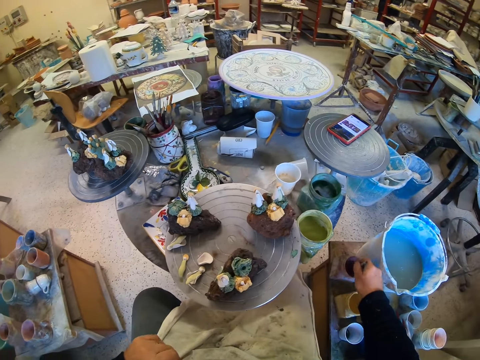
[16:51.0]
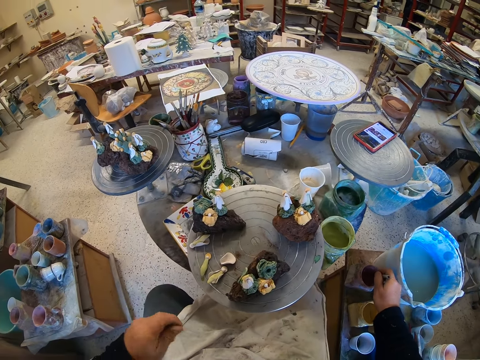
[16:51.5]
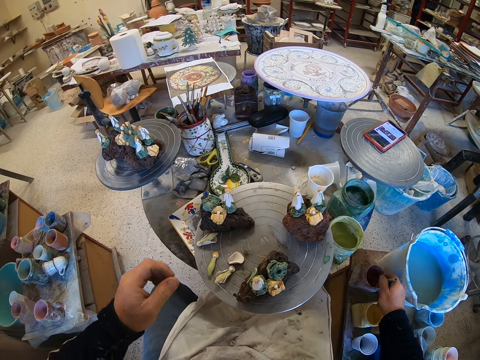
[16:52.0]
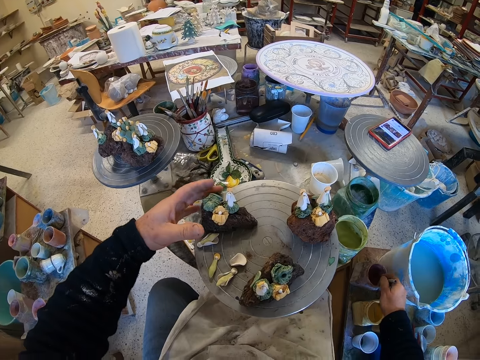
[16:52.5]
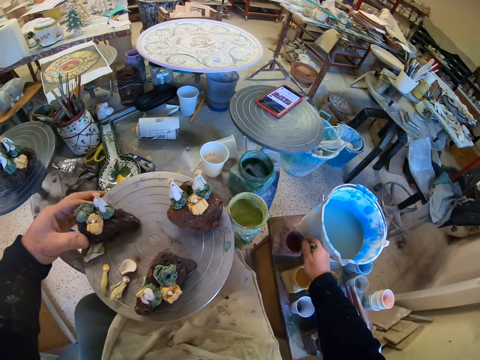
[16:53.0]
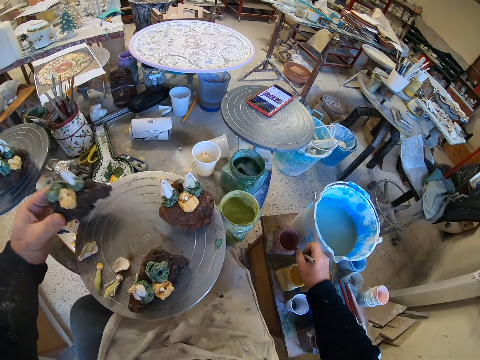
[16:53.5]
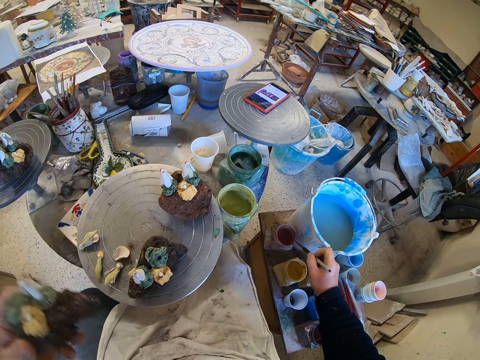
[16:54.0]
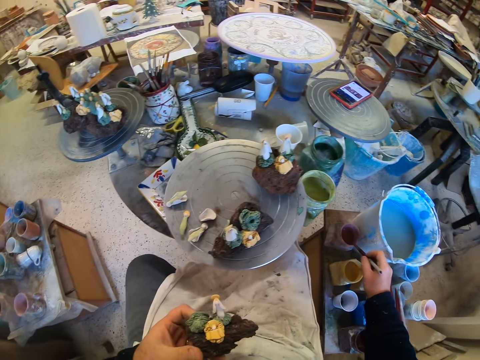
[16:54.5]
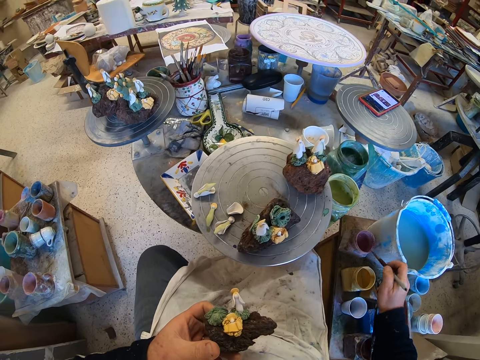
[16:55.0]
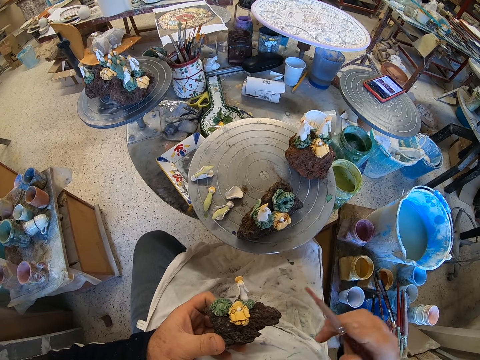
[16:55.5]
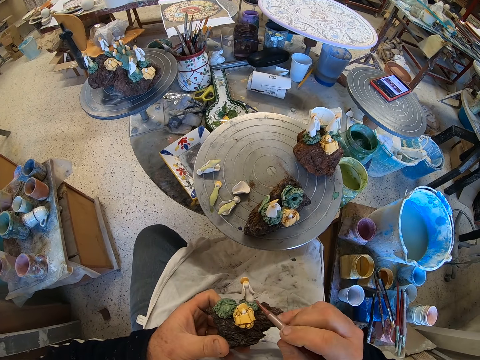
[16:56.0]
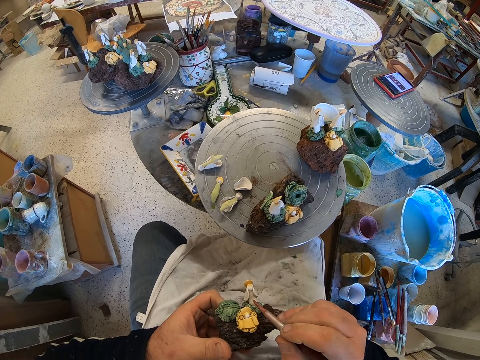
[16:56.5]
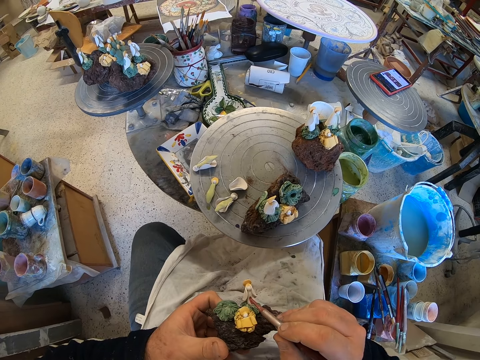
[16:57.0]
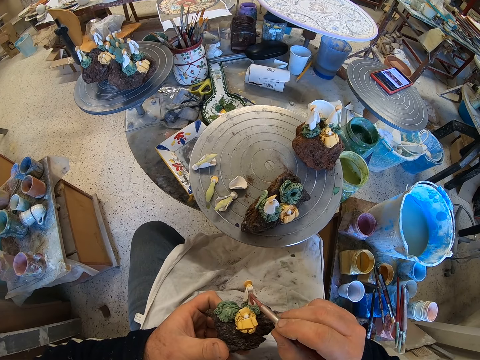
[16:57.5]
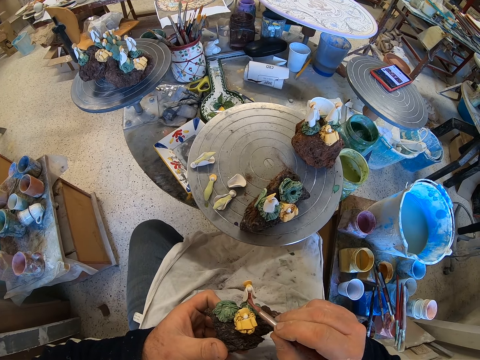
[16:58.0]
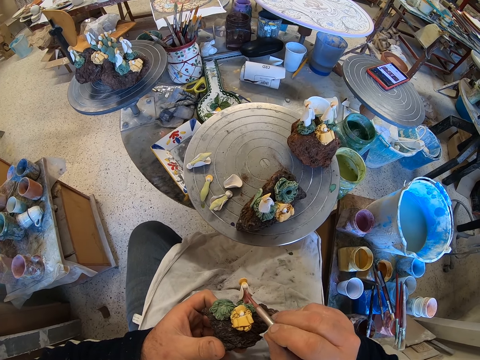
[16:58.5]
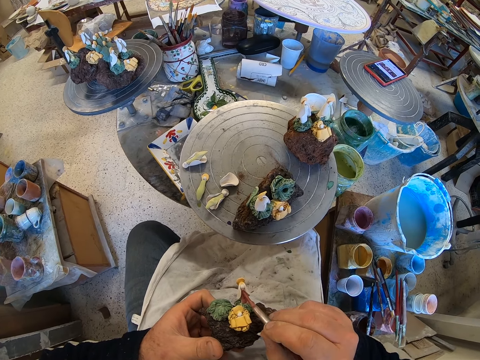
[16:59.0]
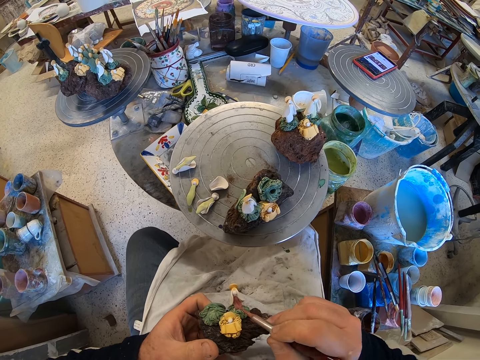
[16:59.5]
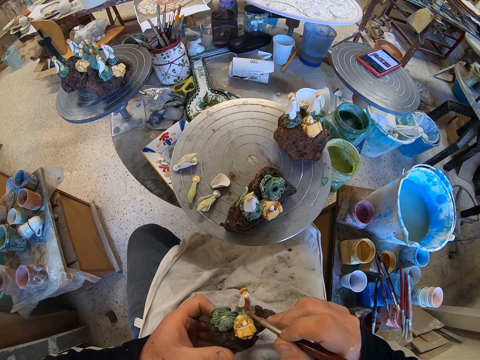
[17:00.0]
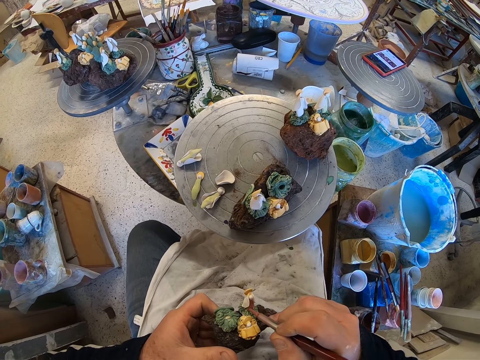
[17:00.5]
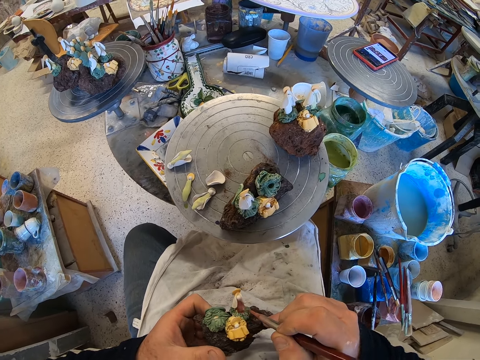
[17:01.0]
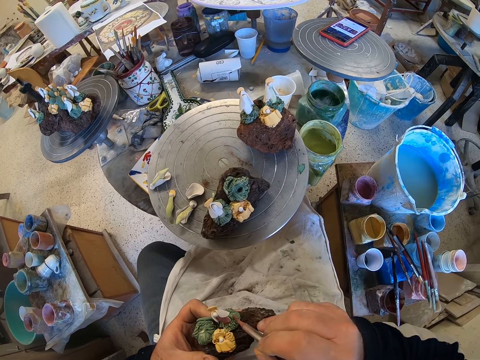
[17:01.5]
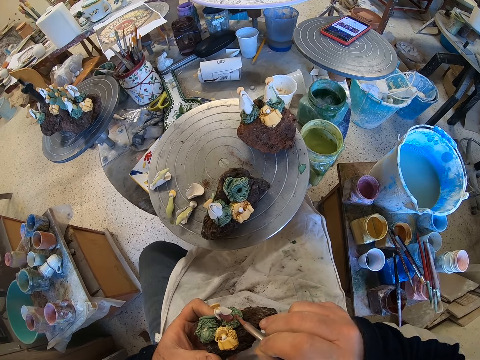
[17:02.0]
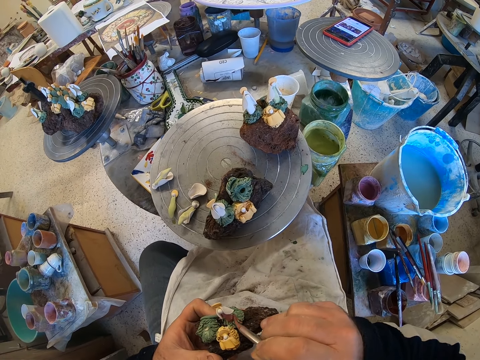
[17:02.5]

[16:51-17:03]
The camera wearer scoops paint from a paint can with a paint brush. They pick up a craft model from a stool. They put the pottery down. They scoop paint from the paint can with the paint brush. They paint the craft model with the paint brush.

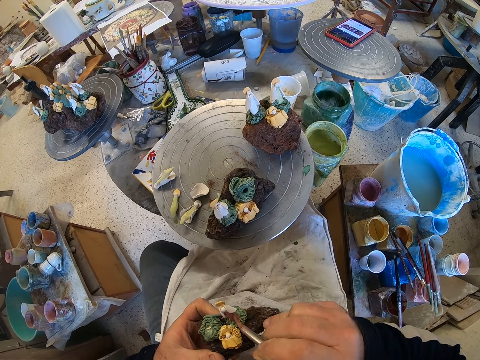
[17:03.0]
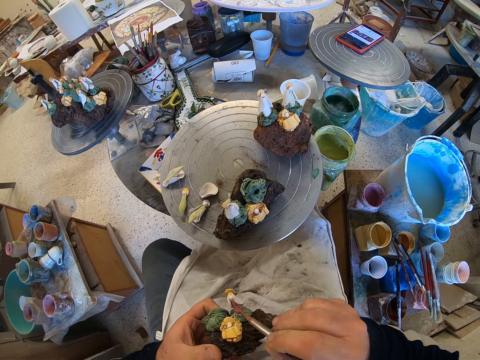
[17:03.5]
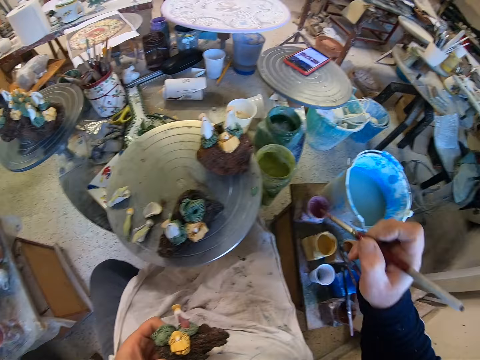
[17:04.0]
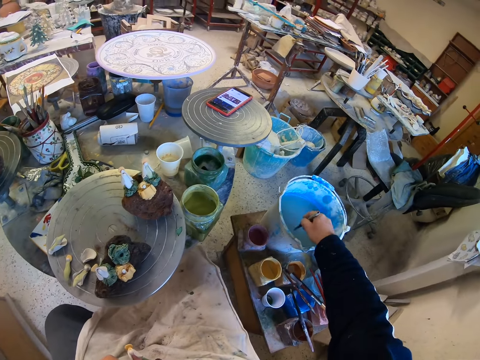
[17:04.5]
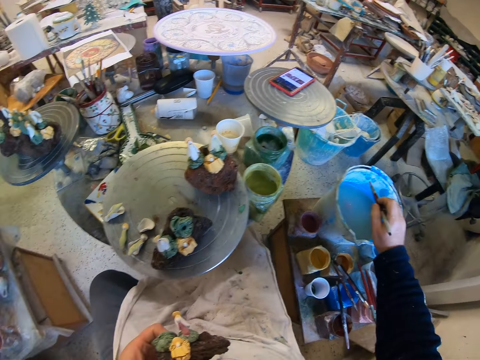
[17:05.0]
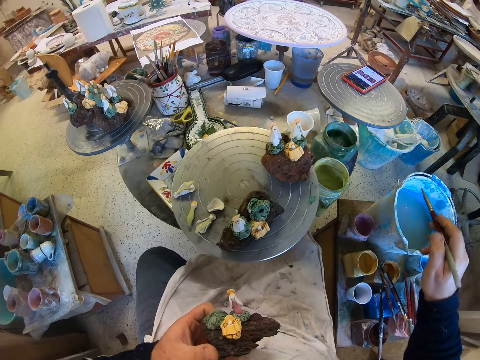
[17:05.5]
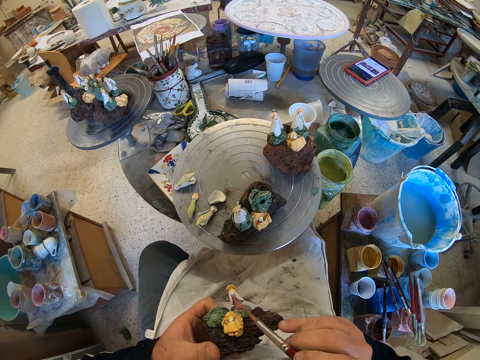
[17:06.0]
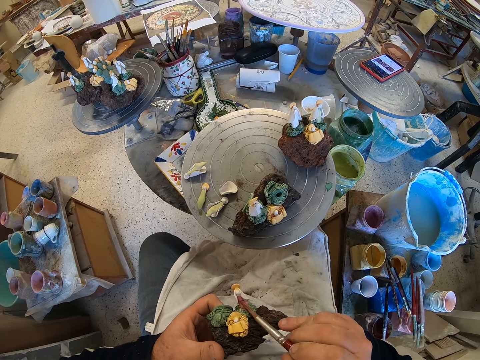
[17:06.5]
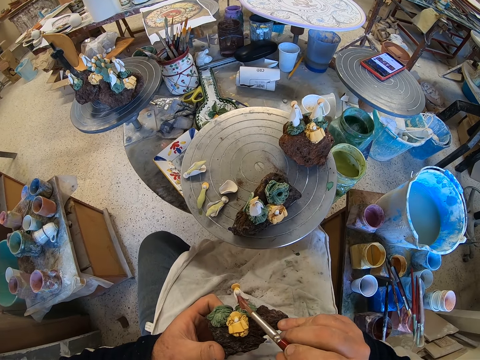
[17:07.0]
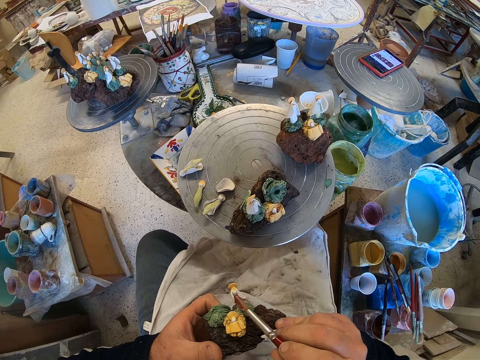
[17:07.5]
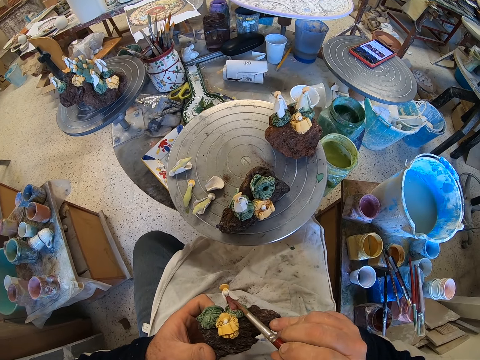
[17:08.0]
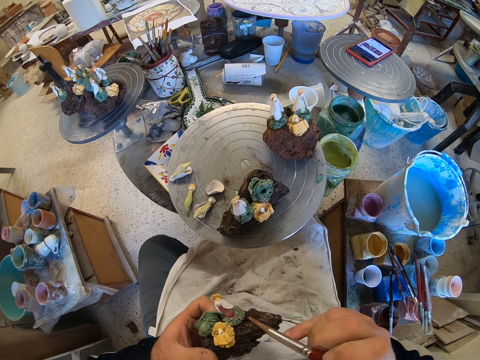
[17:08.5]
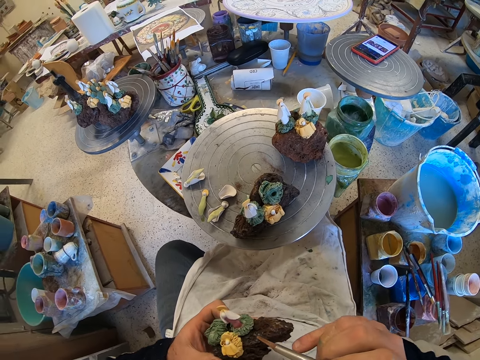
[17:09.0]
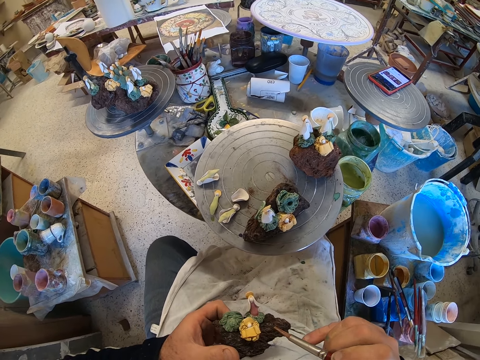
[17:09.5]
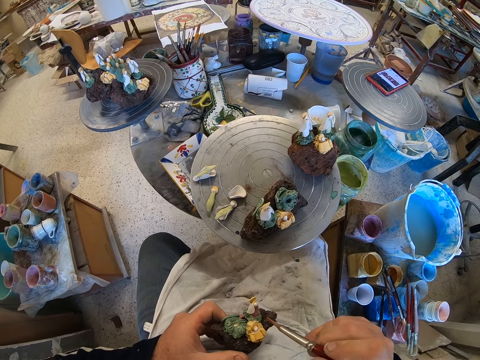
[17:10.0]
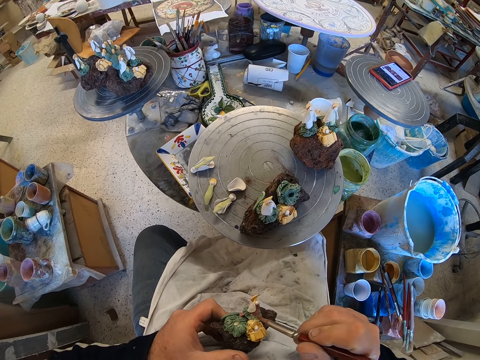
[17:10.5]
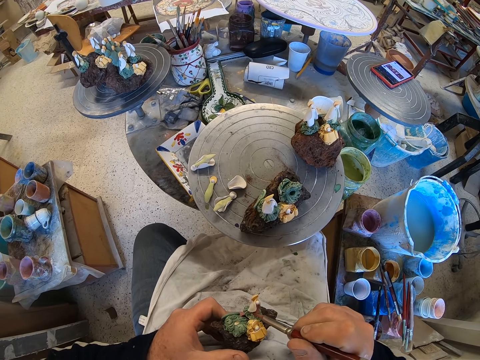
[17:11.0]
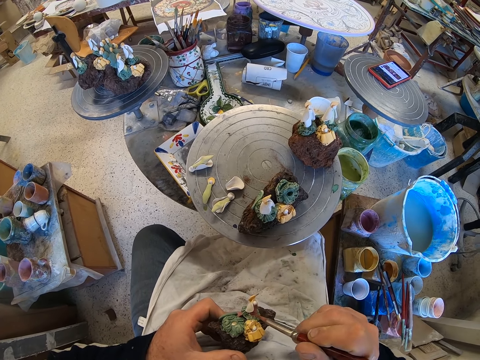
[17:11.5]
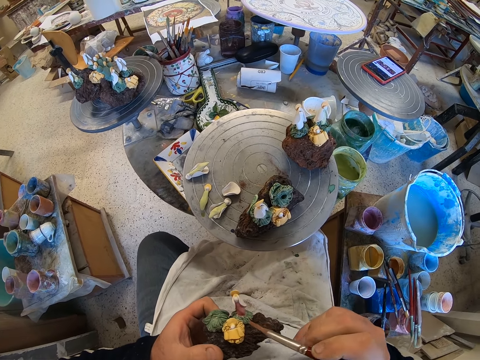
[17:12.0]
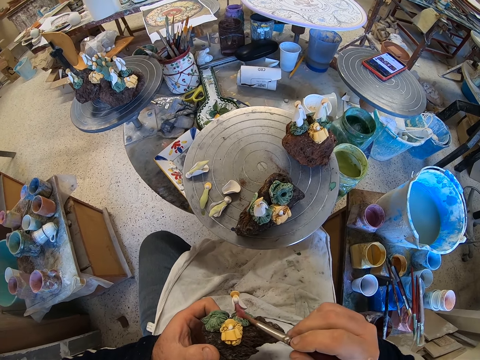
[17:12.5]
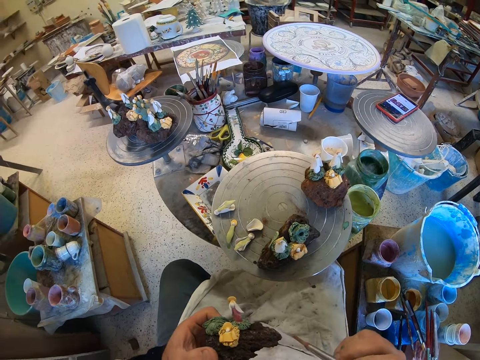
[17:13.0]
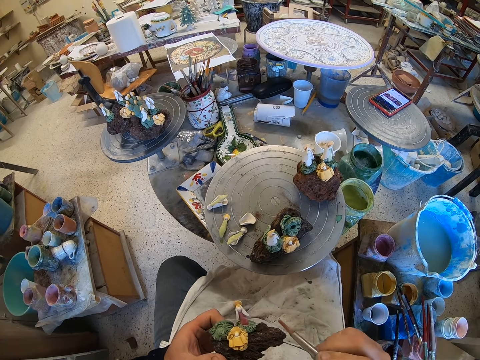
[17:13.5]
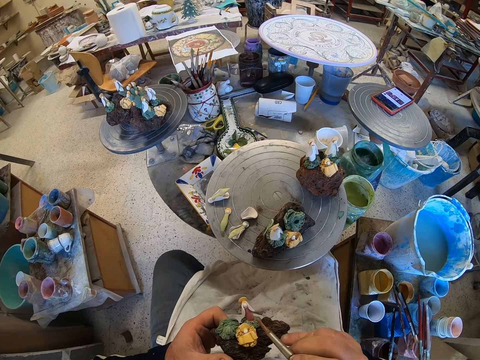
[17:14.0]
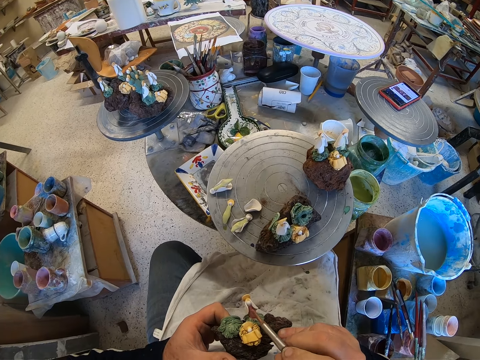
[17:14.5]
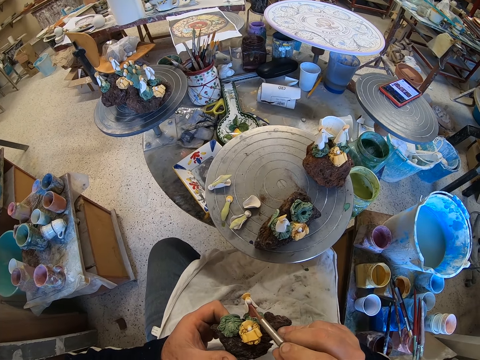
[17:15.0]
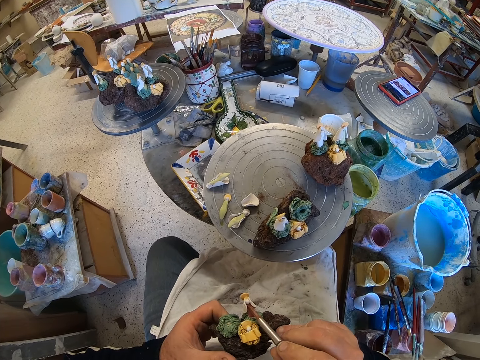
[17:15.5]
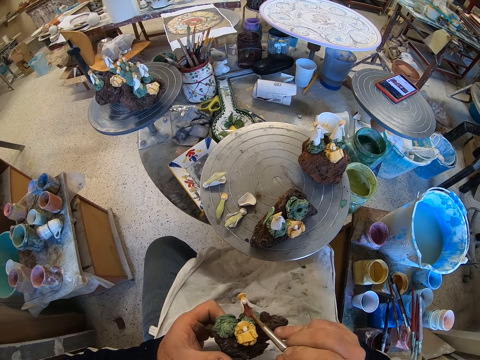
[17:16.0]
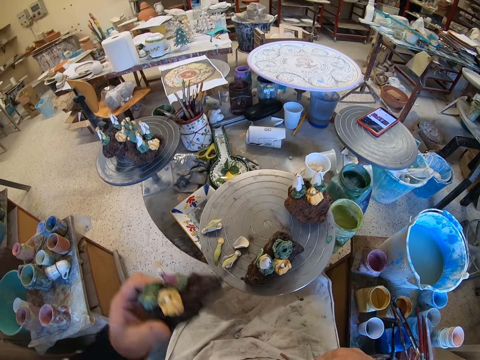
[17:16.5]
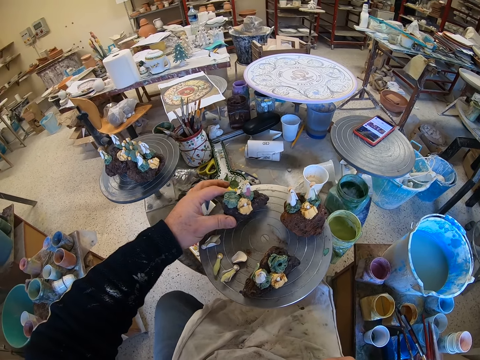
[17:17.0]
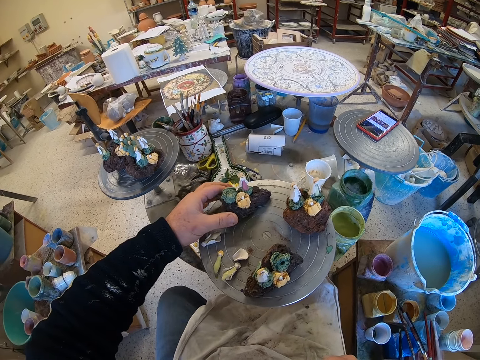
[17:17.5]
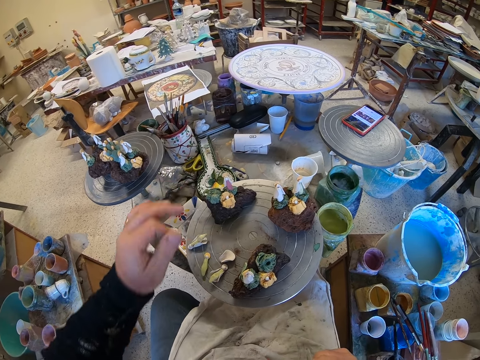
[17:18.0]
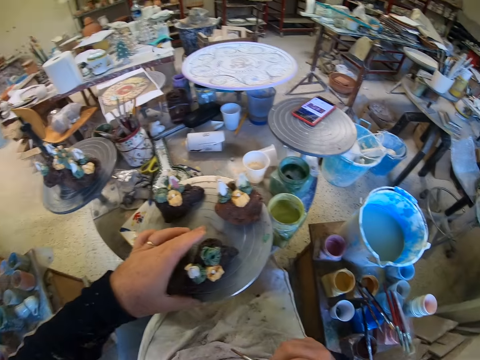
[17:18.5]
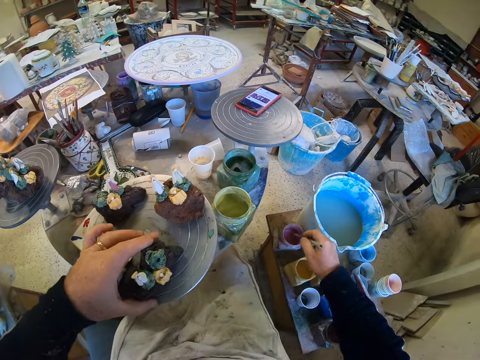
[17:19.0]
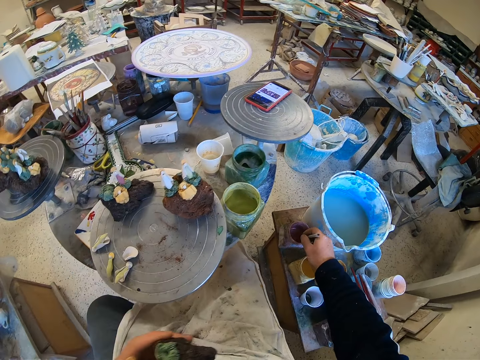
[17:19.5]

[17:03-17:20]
The camera wearer dips a paint brush in a bucket. He paints a craft model with the paint brush. He adjusts the craft model on his hands. He paints the craft model with the paint brush. He adjusts the craft model on his hands. He paints the craft model with the paint brush. He puts down the craft model on a stool. He picks up the craft model from the stool.
